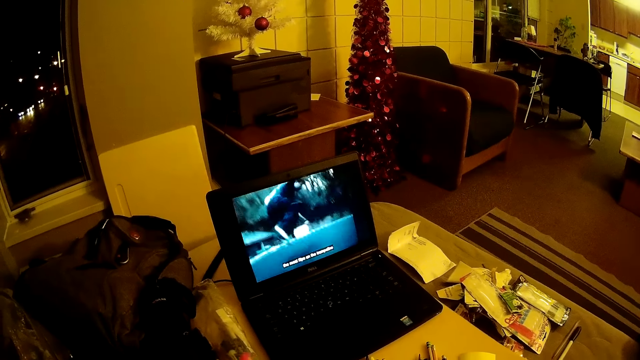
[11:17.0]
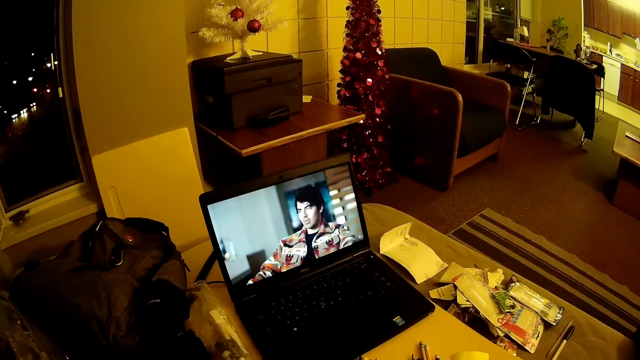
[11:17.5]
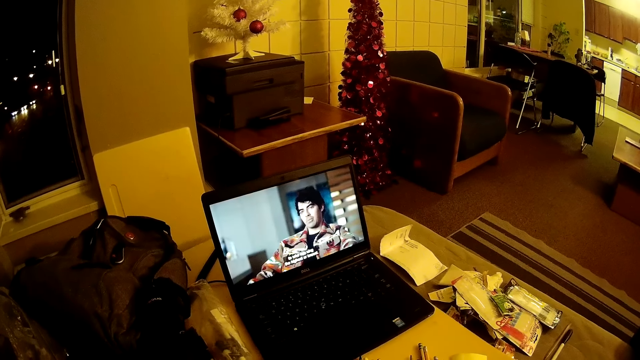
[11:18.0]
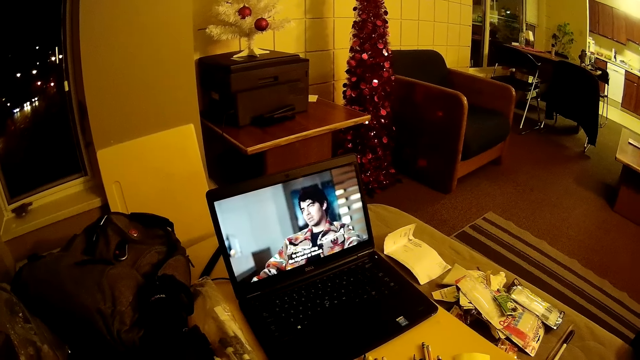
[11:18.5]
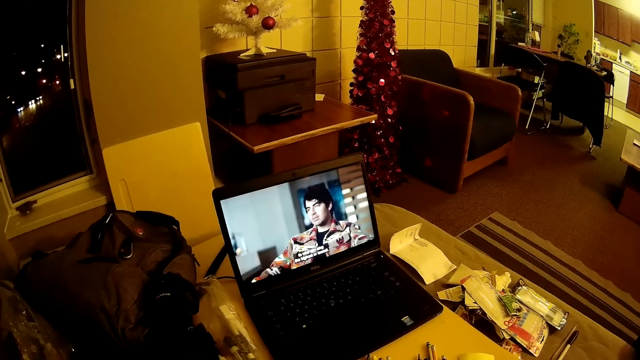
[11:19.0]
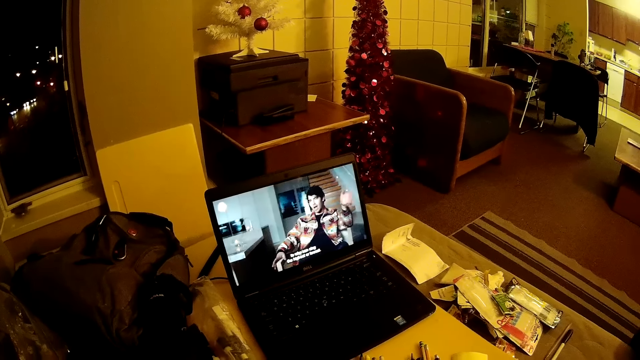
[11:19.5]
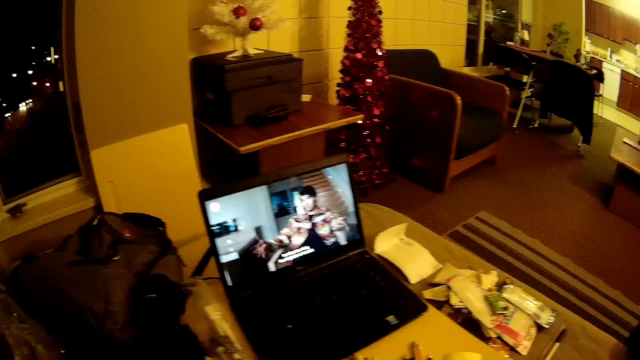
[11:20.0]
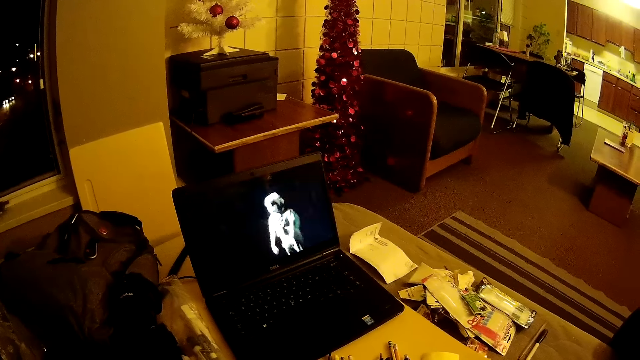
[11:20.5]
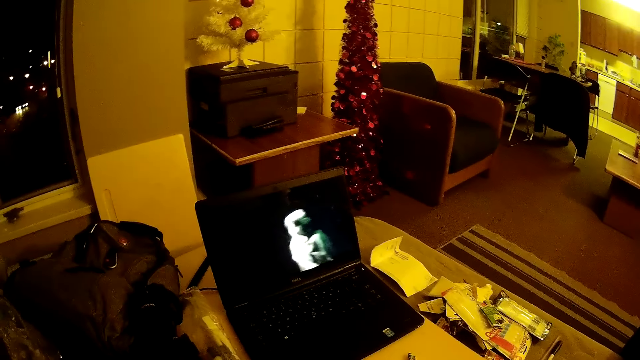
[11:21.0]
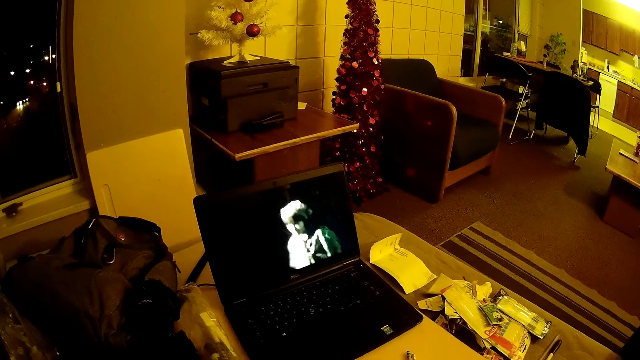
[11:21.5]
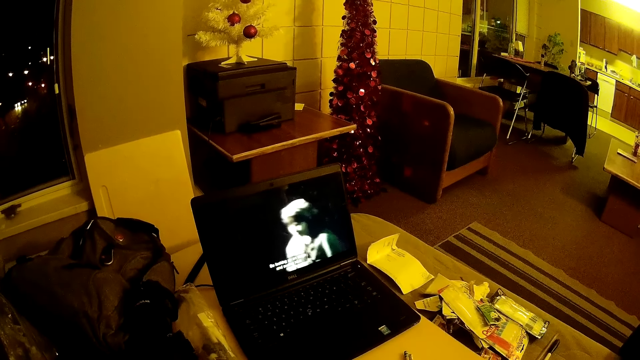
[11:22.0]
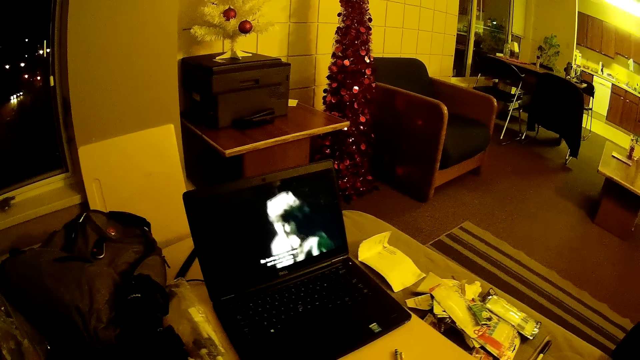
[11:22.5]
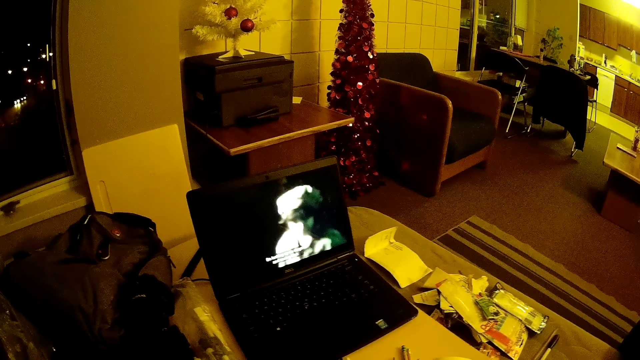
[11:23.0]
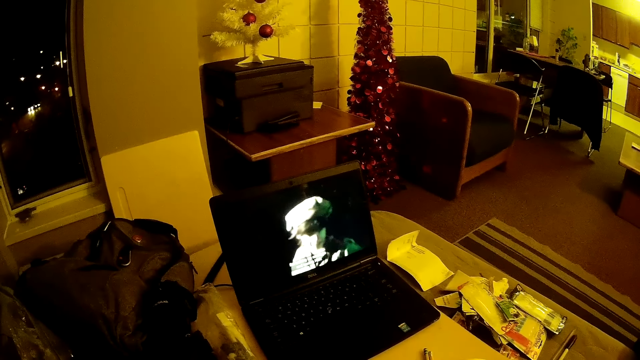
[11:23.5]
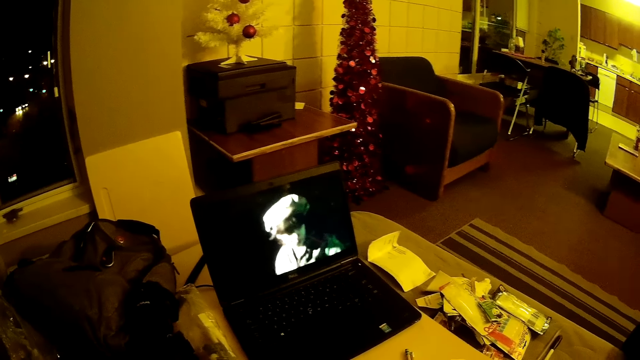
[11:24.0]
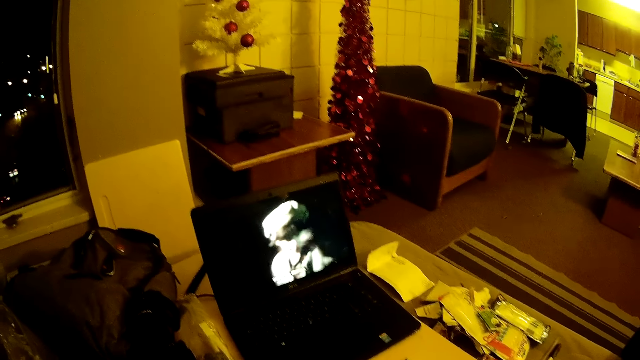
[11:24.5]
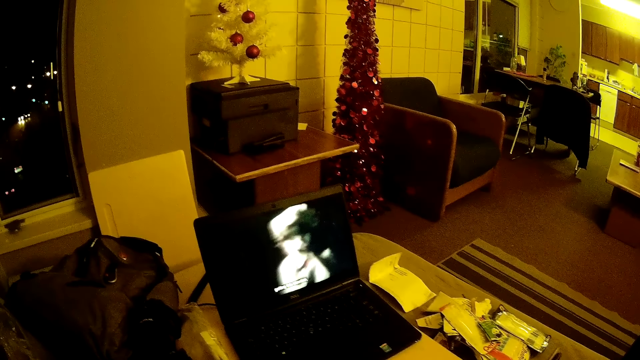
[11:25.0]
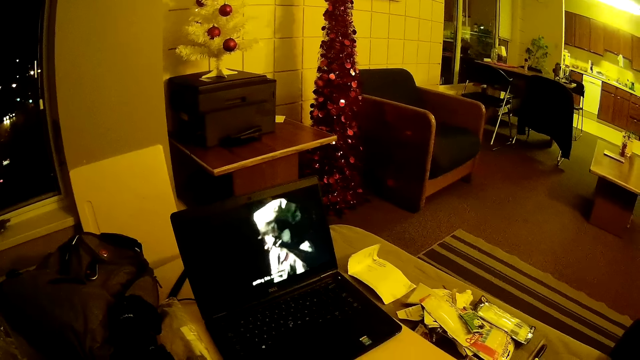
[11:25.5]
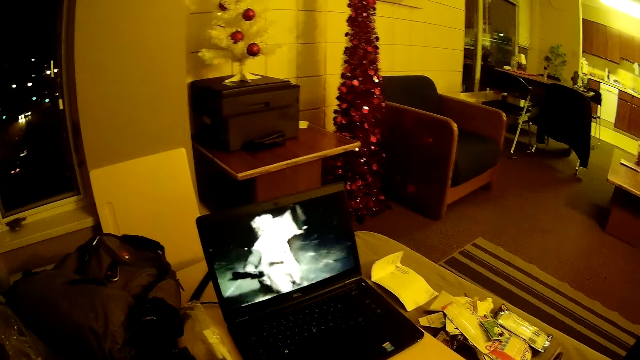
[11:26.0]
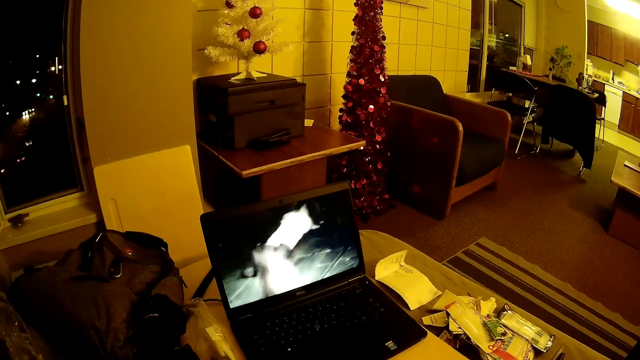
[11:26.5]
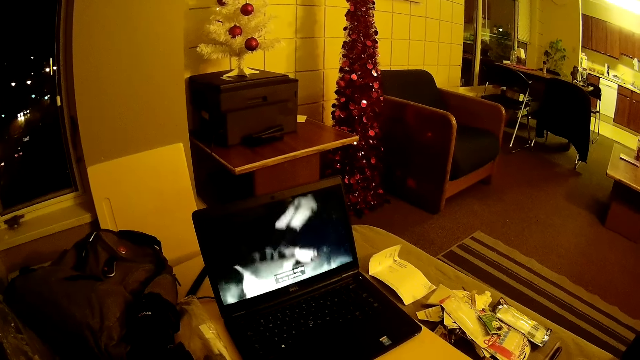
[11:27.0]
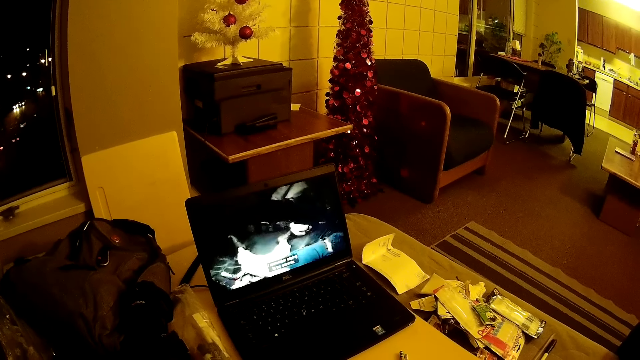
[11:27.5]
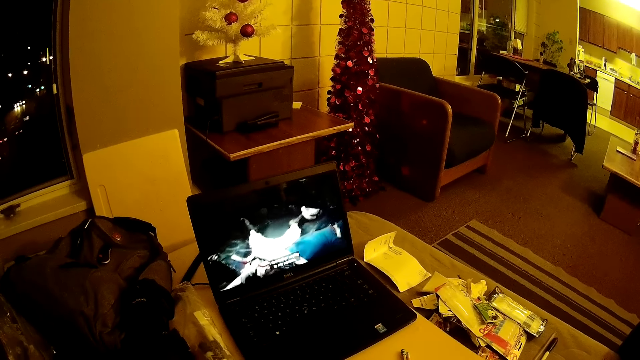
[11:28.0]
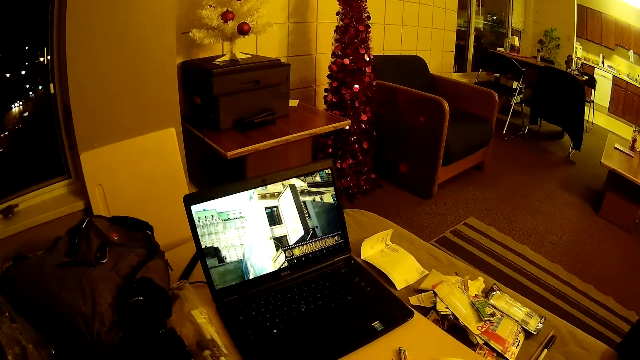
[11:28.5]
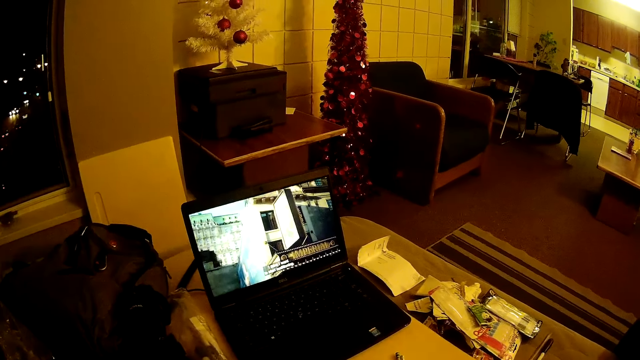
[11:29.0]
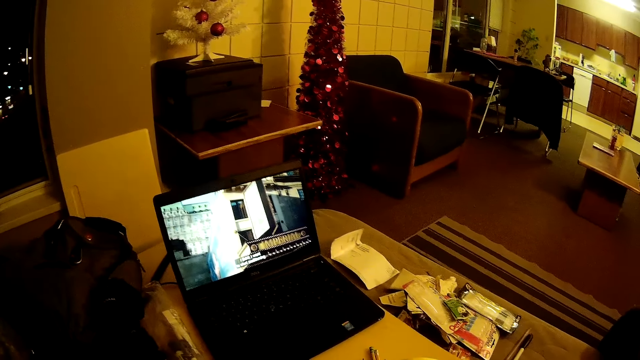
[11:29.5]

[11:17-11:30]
The camera wearer watches the video on the laptop. They watch the video on the laptop again.

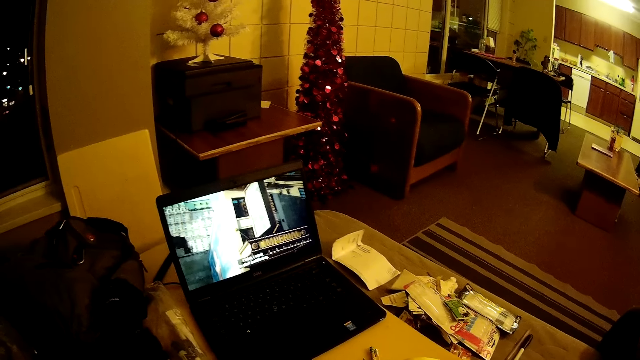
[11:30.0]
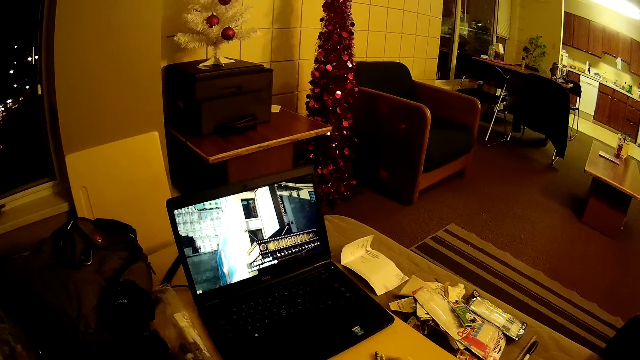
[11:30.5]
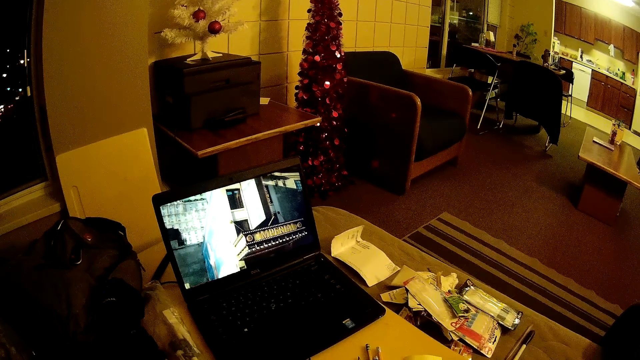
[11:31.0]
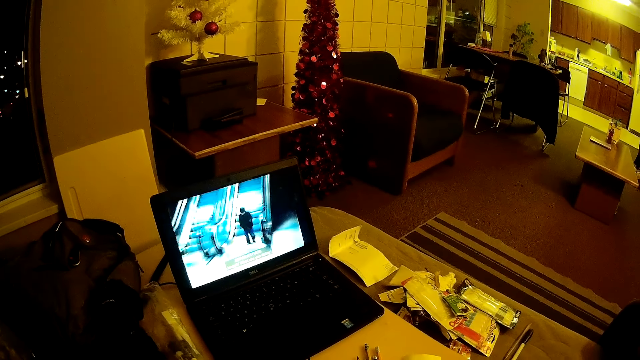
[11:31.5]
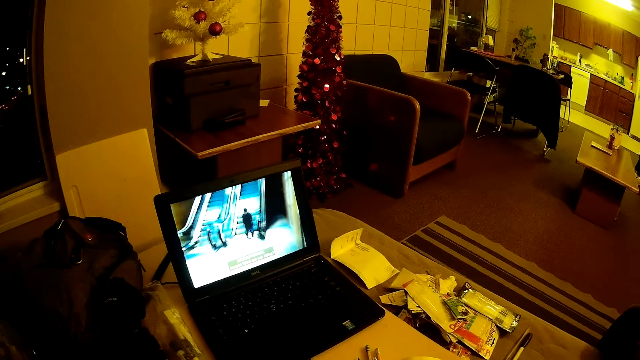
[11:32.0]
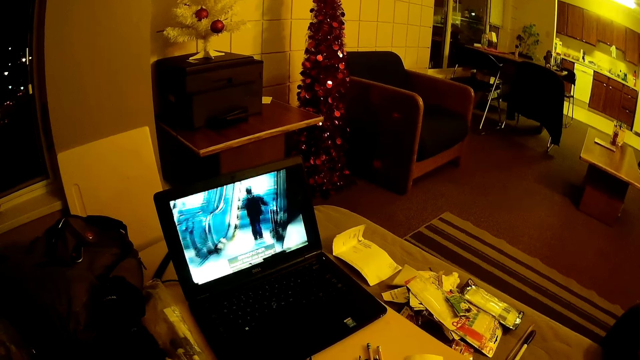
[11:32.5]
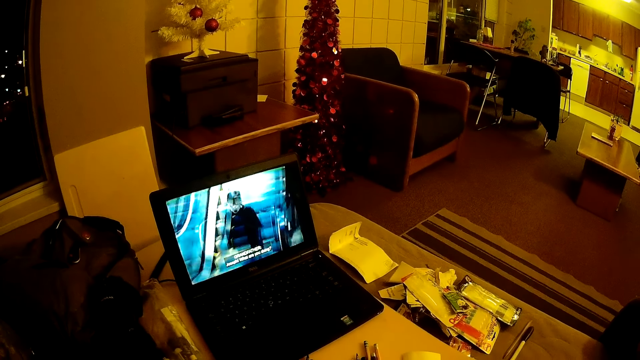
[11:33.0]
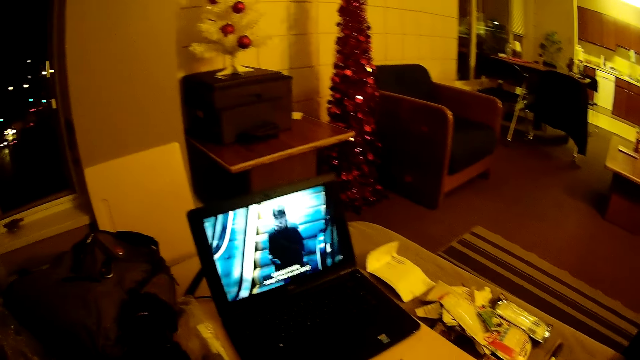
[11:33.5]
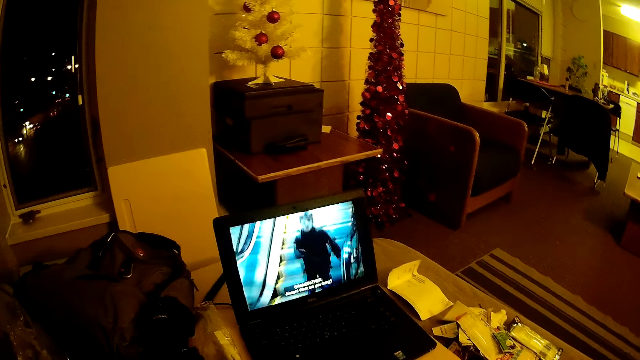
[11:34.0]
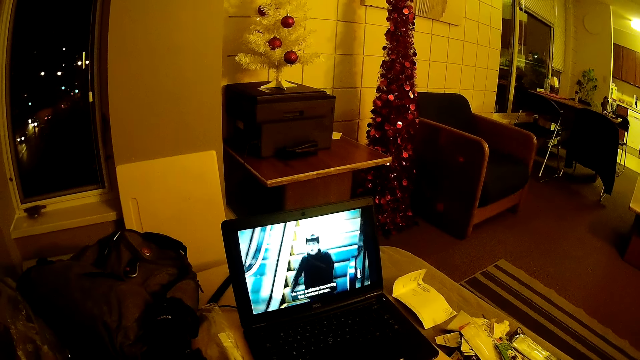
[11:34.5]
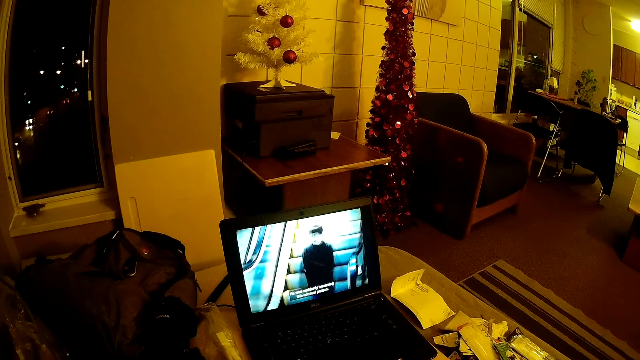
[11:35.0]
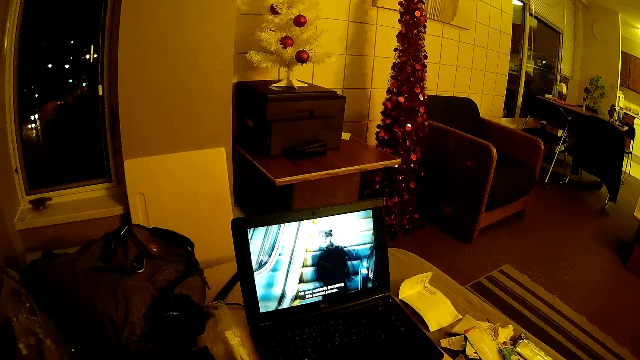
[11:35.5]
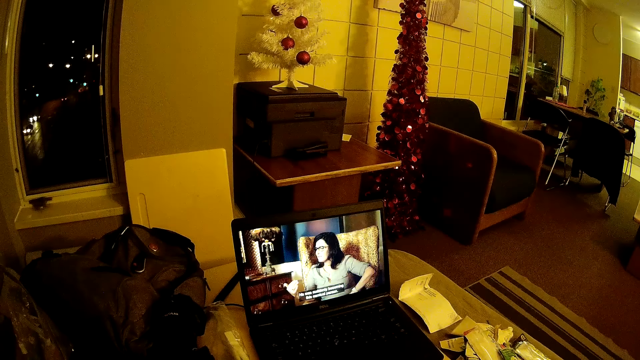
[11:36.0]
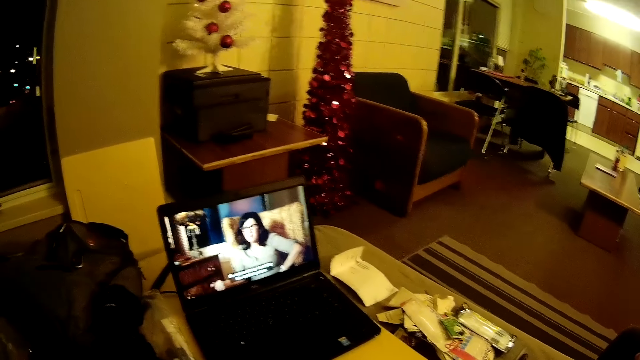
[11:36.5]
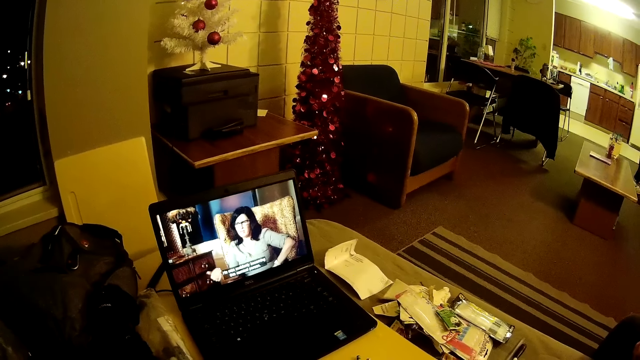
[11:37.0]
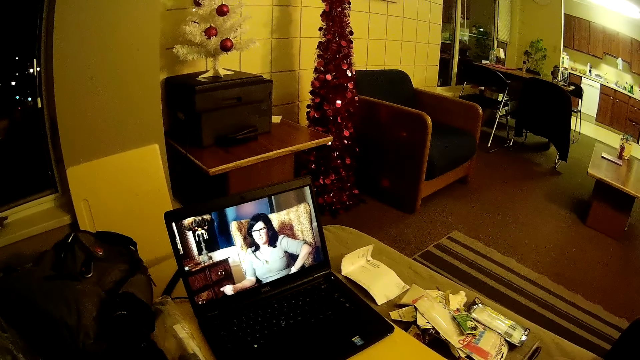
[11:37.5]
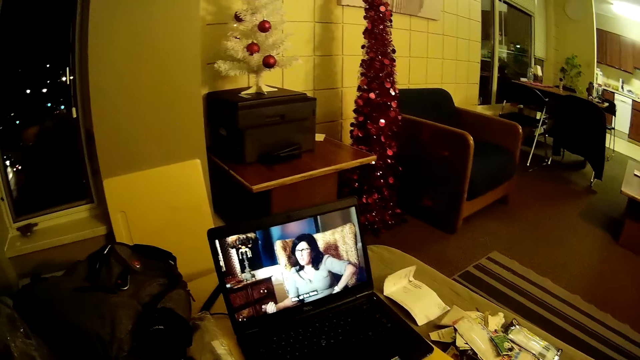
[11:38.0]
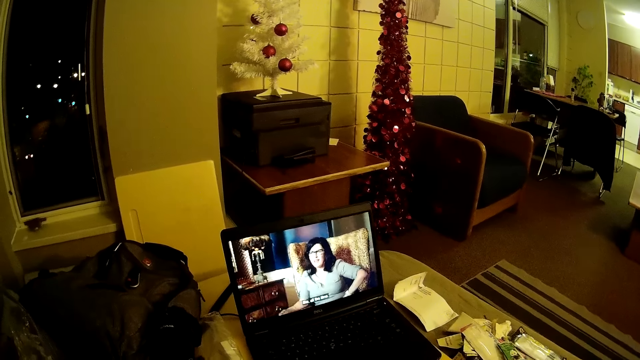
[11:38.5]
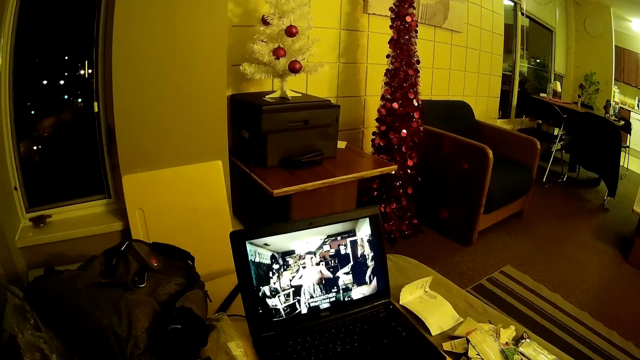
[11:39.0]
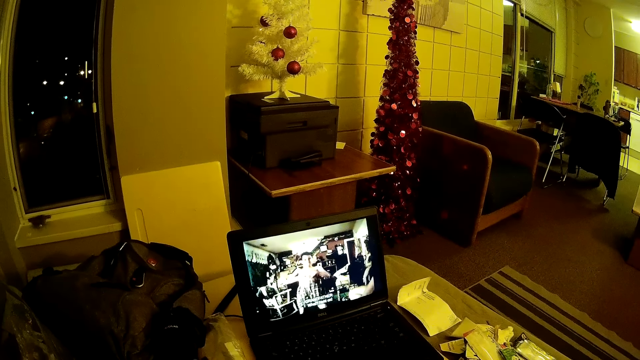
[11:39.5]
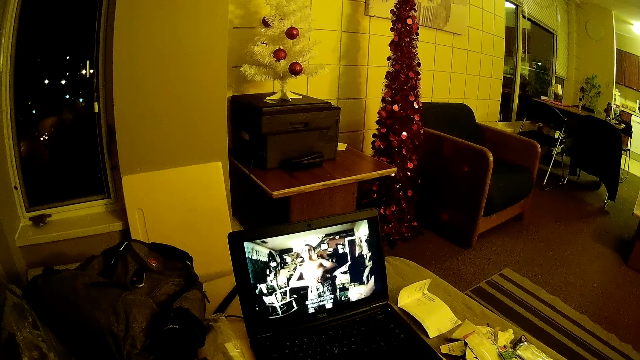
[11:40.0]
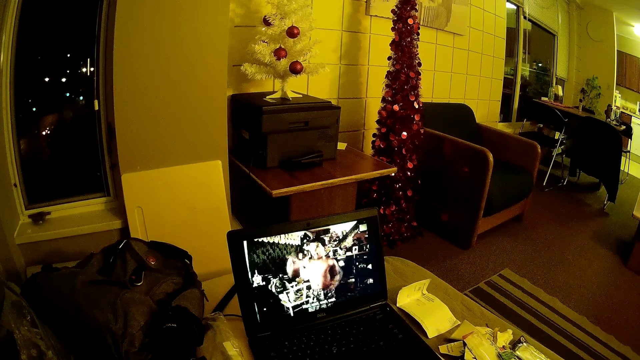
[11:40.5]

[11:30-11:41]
The camera wearer looks around the room.
